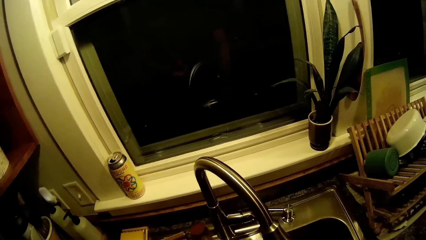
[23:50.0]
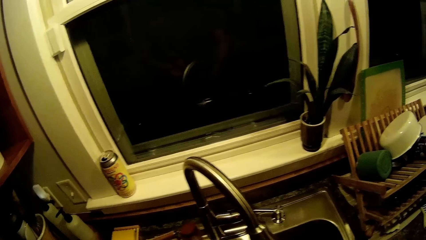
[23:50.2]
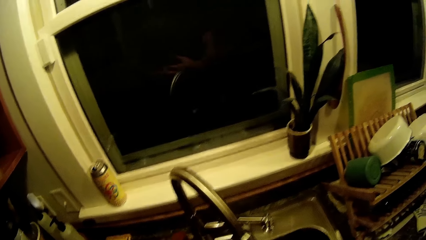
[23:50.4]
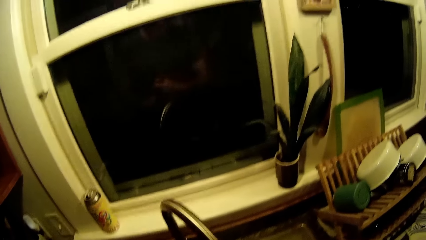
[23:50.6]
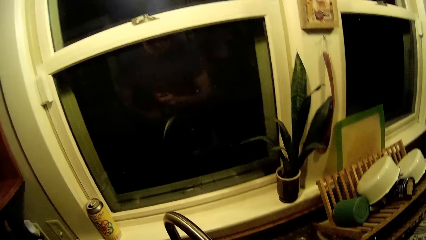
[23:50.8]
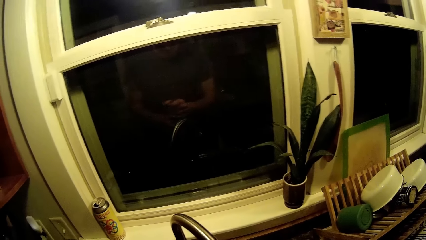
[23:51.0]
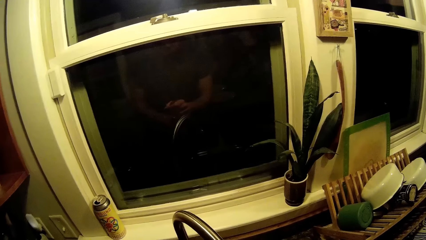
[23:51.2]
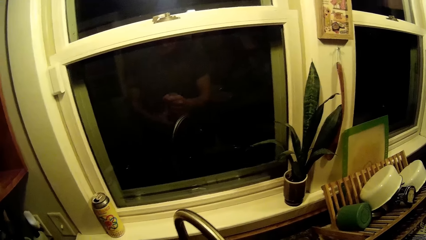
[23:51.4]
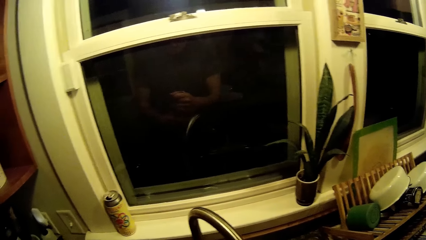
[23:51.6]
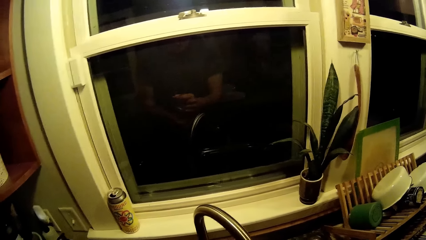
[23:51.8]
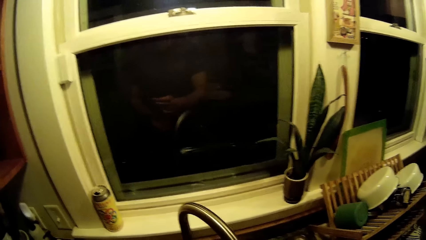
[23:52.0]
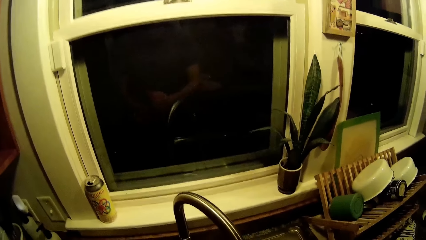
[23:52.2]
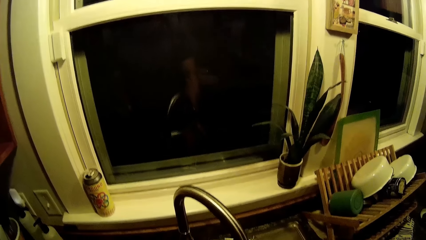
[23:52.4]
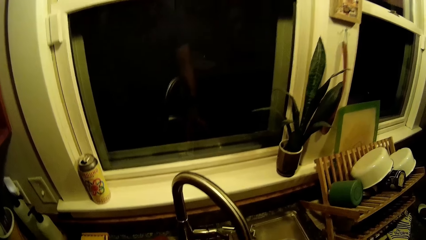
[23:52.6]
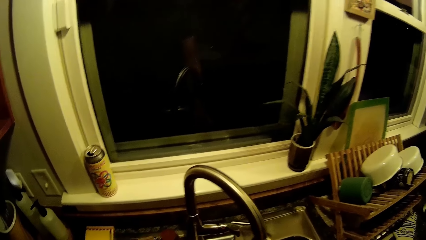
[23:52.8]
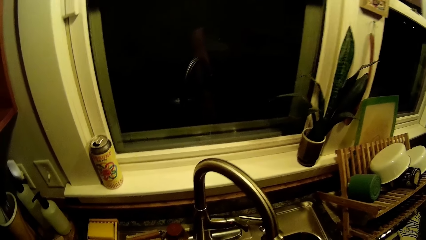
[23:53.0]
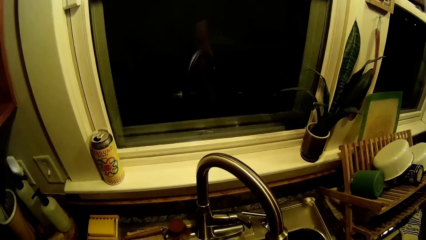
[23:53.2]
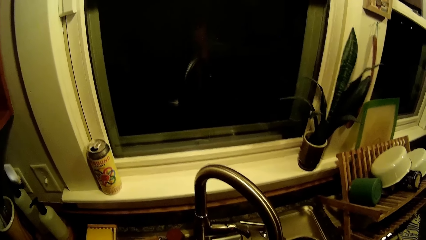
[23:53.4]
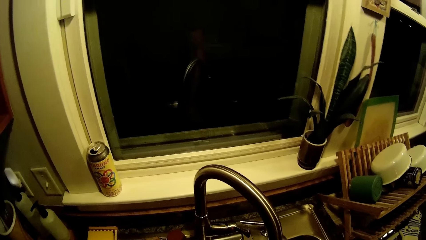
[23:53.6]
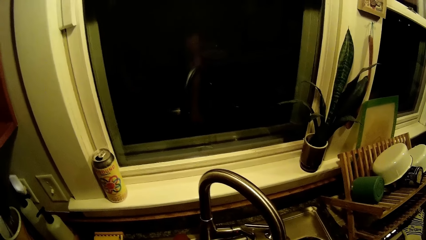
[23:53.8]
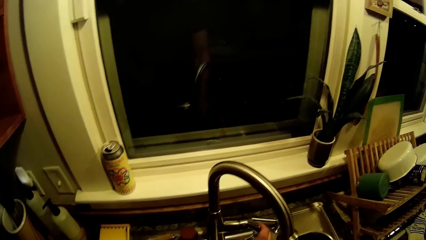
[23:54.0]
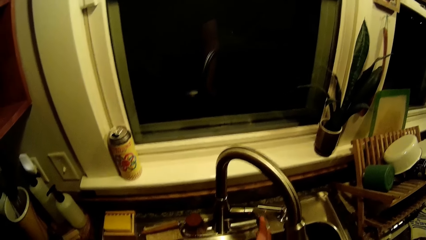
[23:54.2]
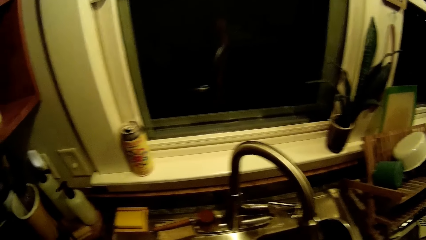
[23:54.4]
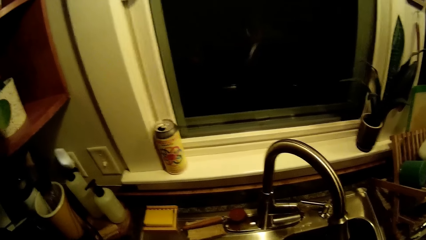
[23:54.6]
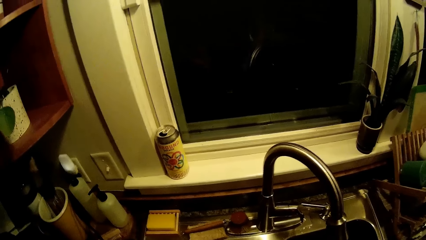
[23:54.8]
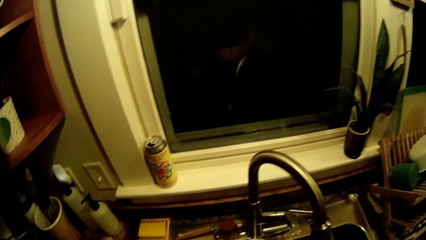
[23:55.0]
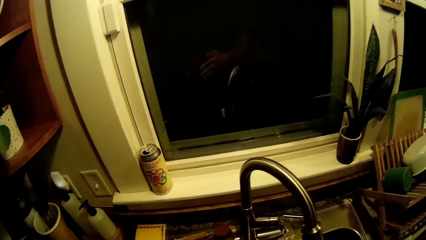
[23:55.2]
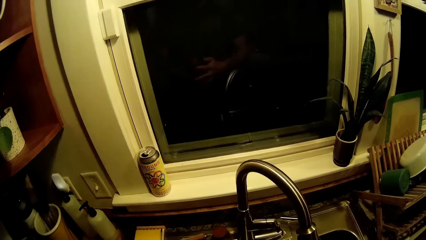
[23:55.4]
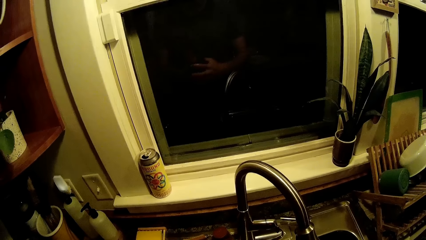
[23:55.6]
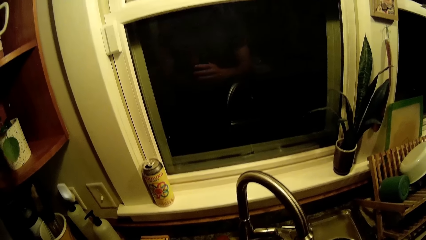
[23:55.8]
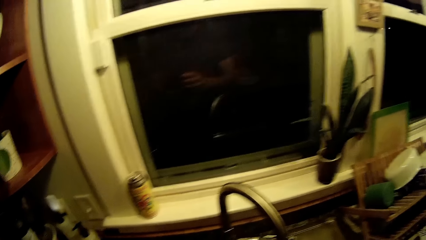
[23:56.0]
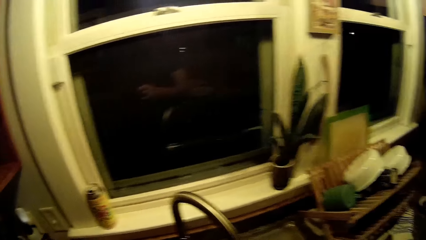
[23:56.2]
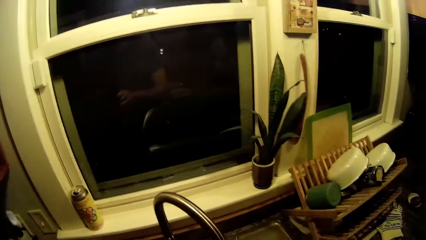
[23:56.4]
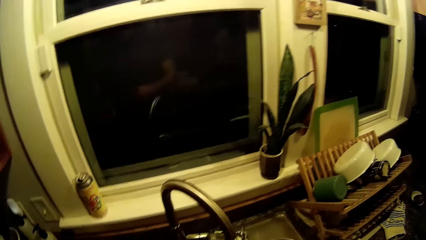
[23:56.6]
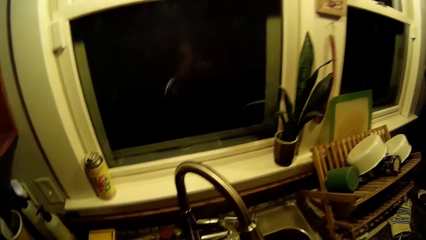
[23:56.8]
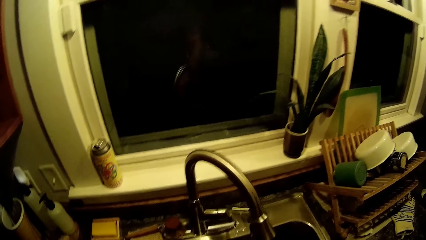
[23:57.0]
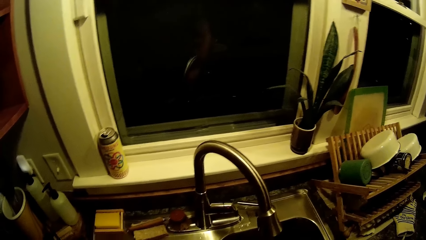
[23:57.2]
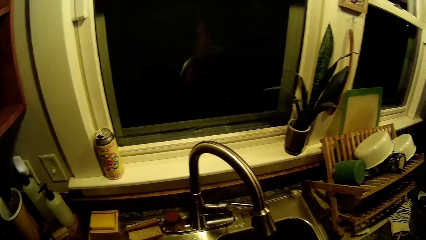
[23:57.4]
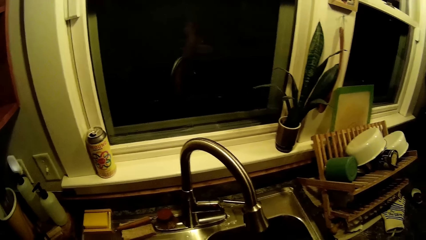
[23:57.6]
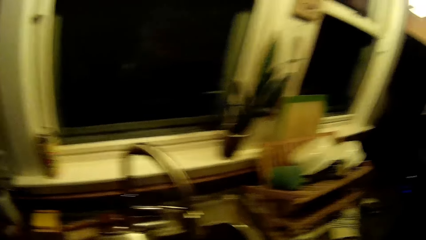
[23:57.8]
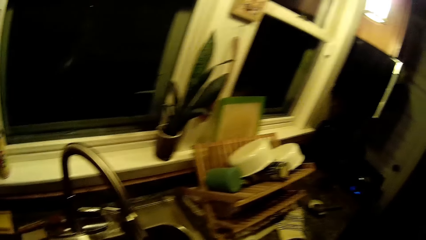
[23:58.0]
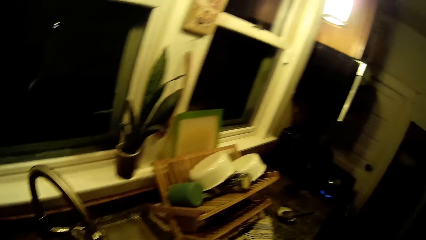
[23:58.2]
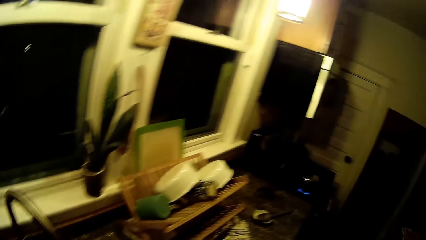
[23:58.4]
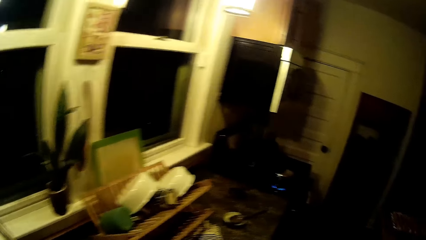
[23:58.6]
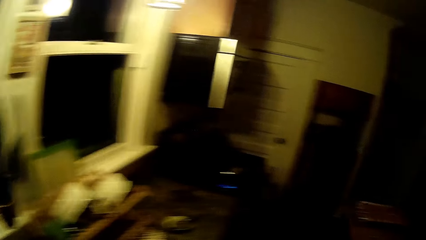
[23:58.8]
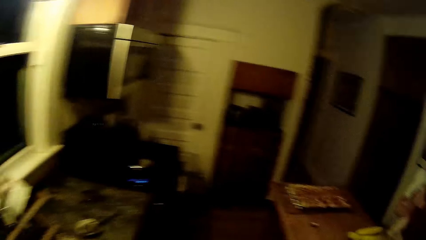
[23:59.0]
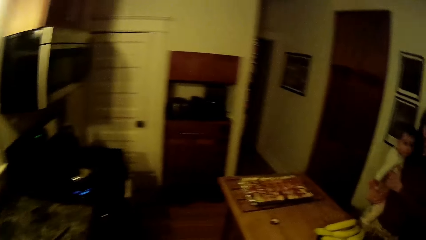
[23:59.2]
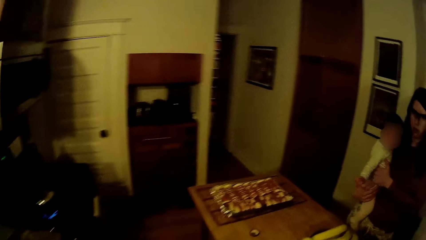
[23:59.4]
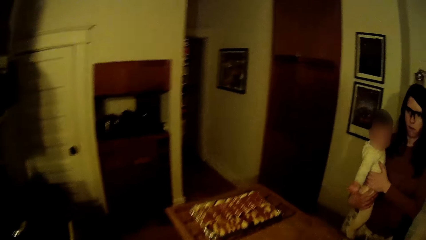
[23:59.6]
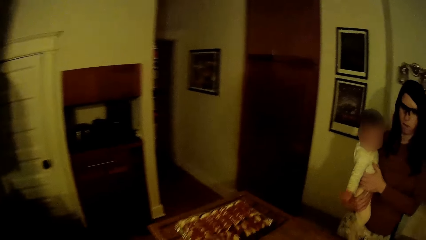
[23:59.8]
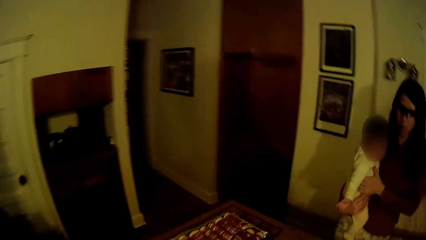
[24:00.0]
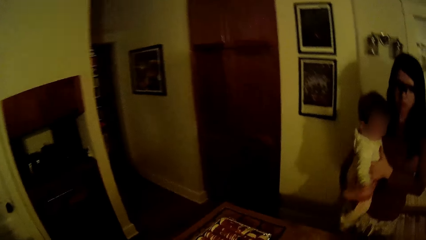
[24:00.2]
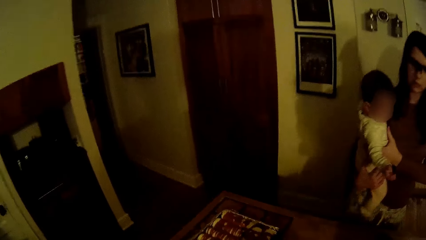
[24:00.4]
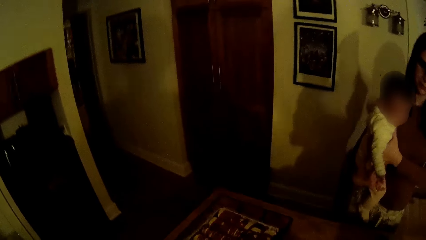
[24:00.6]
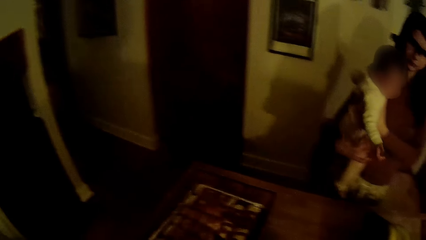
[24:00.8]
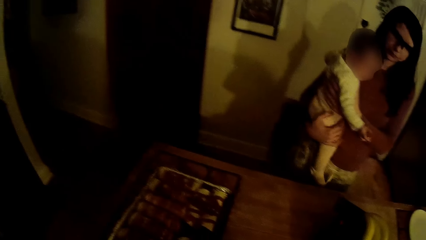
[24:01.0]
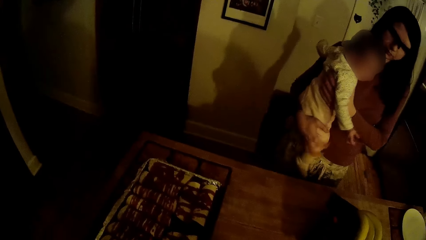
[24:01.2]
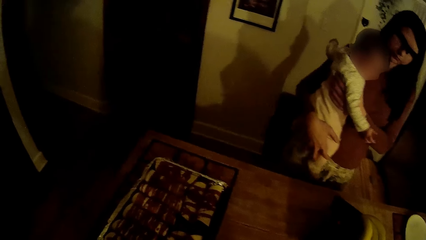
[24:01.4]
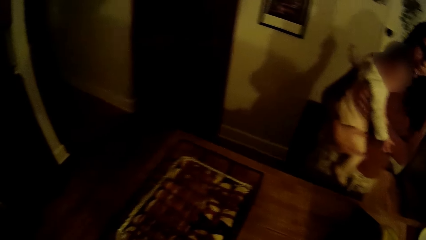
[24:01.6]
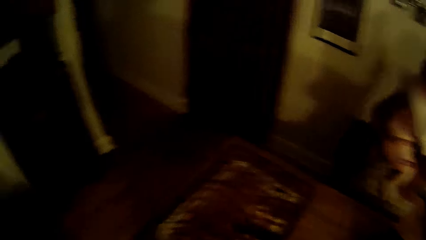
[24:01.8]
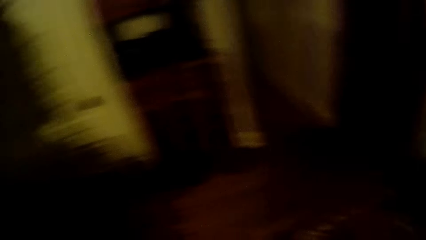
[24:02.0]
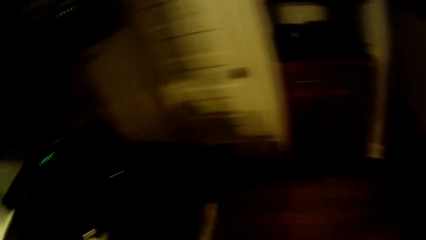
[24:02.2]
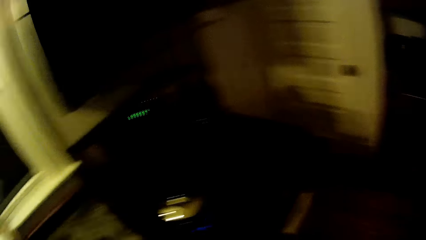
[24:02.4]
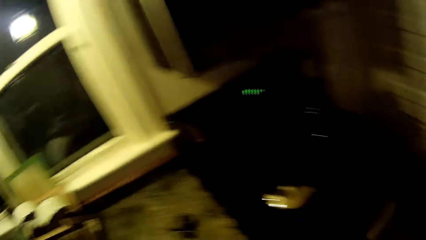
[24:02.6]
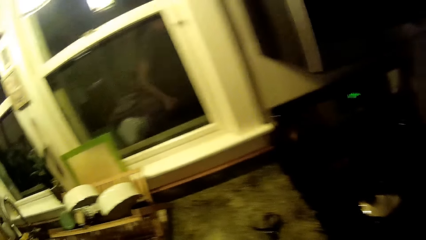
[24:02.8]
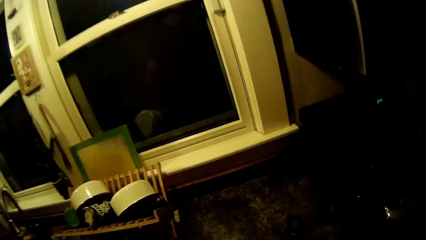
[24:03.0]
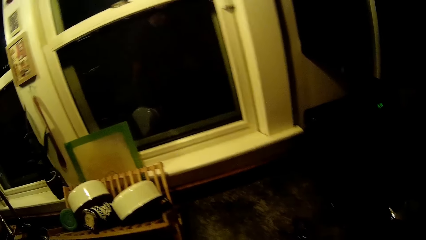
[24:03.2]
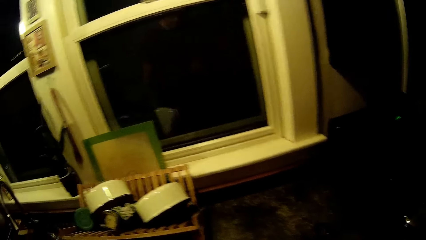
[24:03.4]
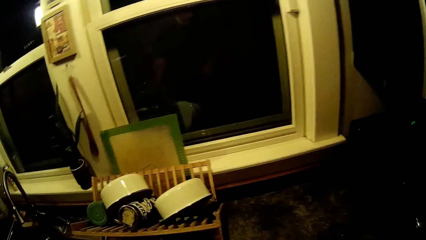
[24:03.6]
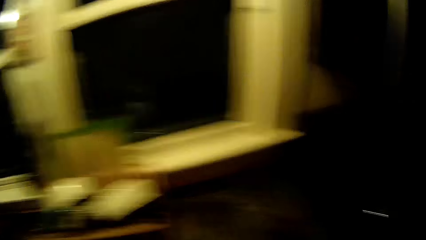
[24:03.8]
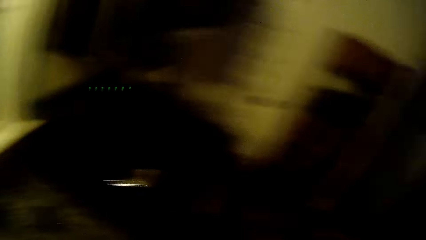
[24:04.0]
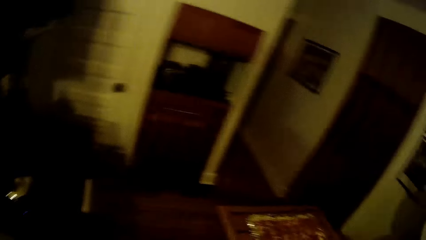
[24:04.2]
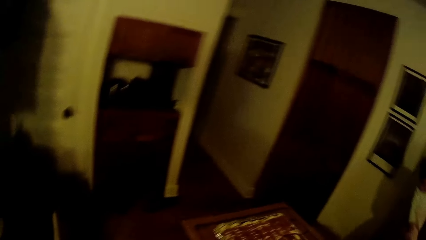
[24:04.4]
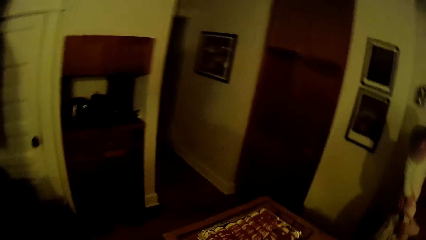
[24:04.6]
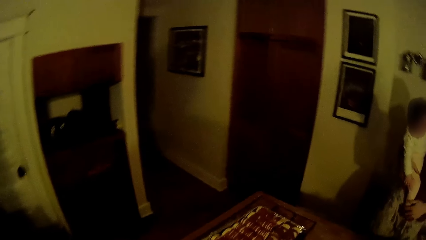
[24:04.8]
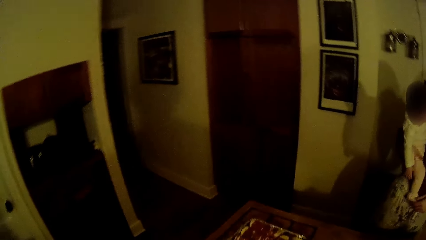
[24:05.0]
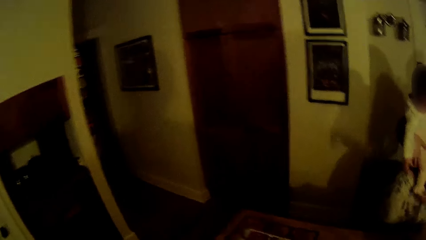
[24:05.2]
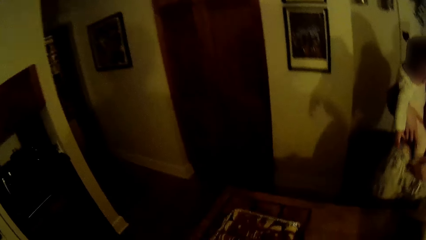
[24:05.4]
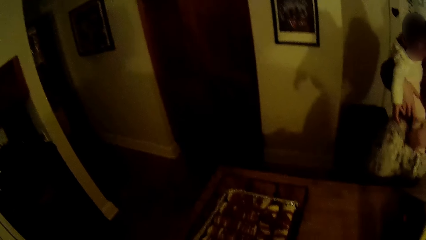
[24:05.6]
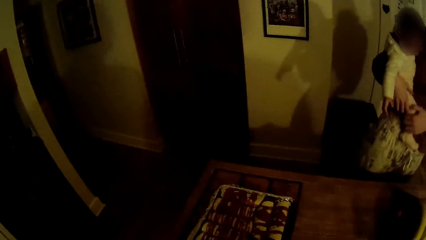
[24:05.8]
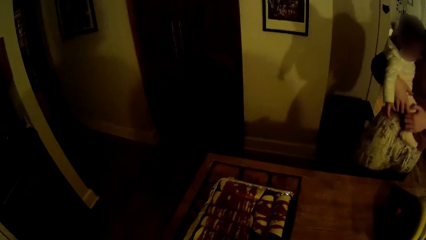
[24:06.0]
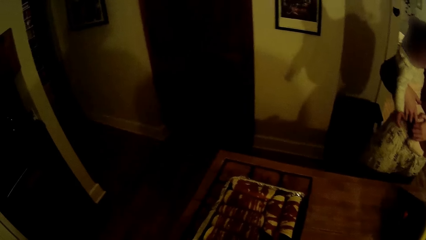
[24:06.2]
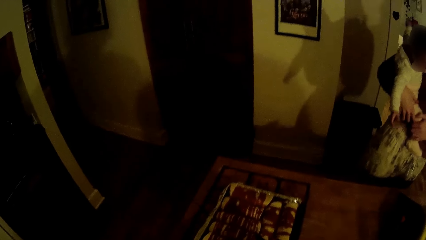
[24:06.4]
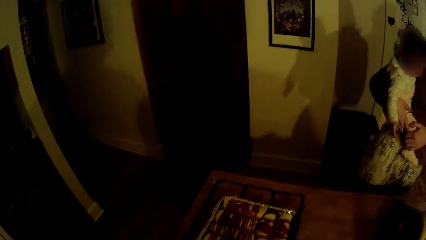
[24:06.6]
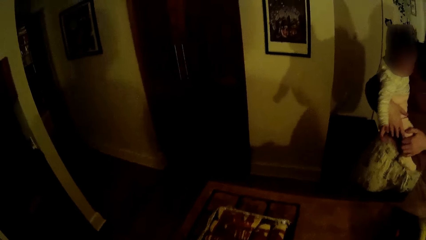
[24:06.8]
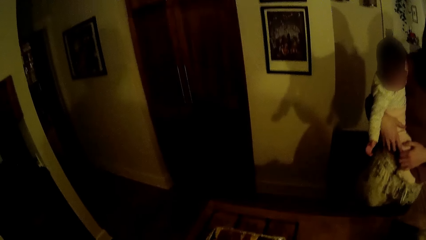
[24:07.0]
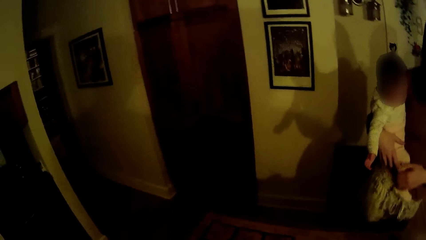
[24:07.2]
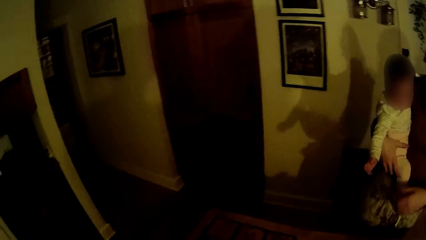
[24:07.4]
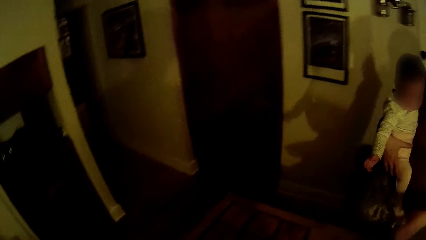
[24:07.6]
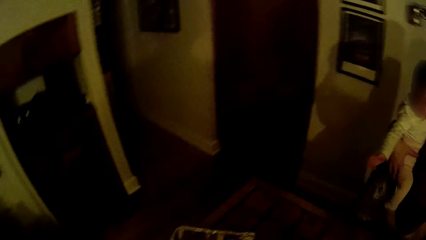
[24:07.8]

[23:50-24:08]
The camera wearer squeezes a napkin with both hands. He closes the tap with his right hand. He walks around. He picks up a cup with his left hand. He talks to the woman.
